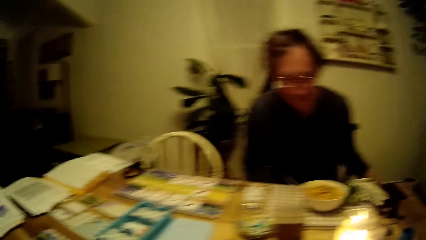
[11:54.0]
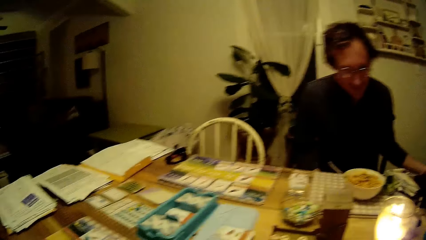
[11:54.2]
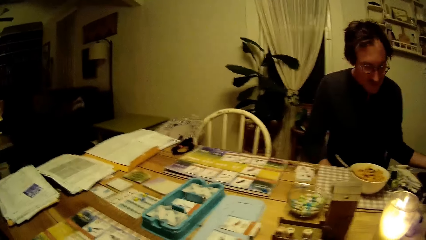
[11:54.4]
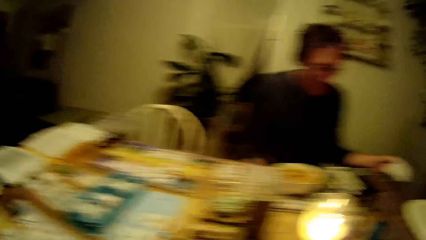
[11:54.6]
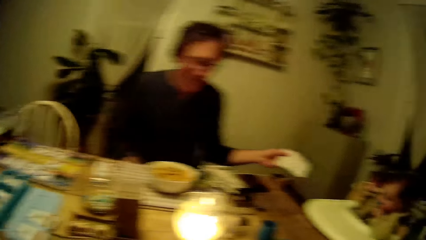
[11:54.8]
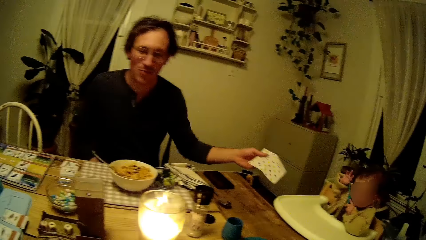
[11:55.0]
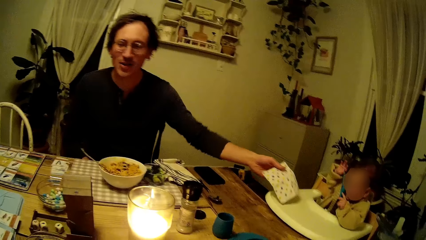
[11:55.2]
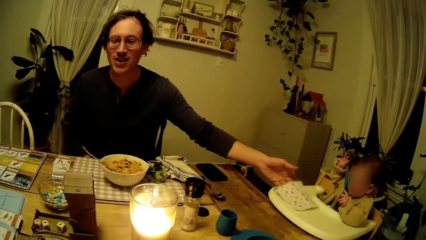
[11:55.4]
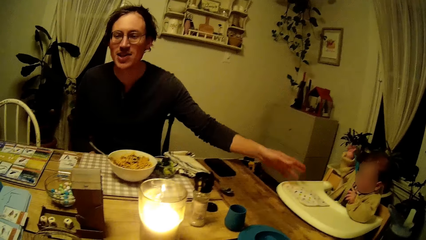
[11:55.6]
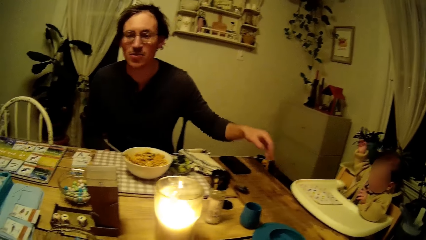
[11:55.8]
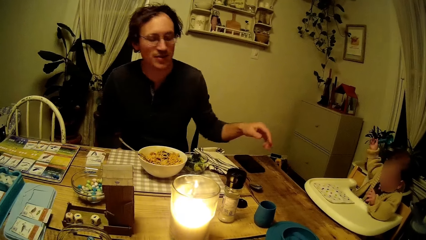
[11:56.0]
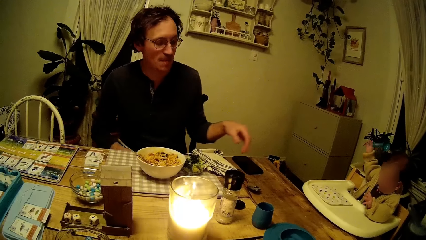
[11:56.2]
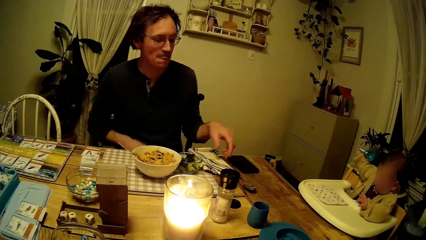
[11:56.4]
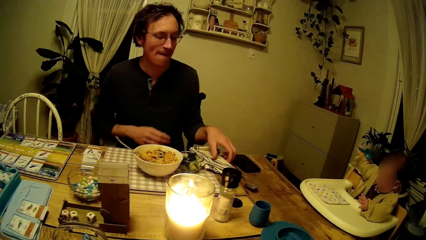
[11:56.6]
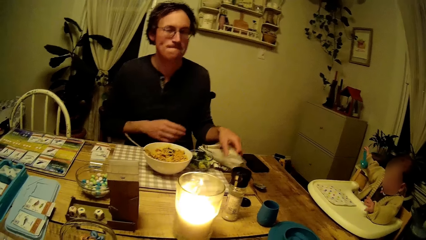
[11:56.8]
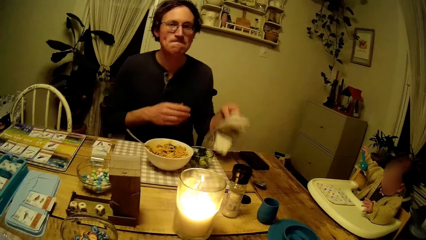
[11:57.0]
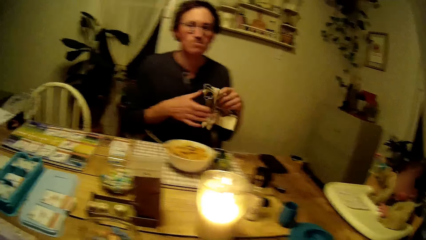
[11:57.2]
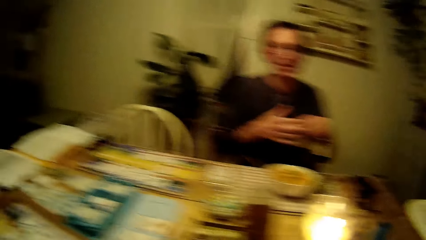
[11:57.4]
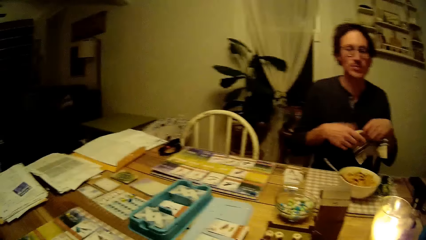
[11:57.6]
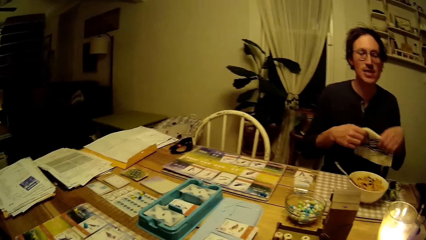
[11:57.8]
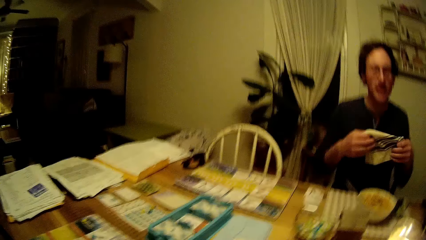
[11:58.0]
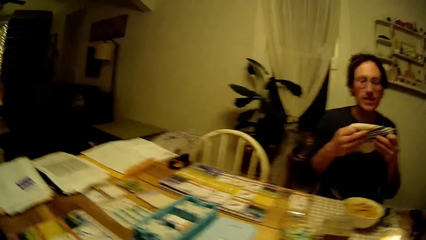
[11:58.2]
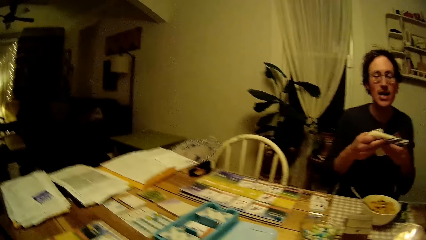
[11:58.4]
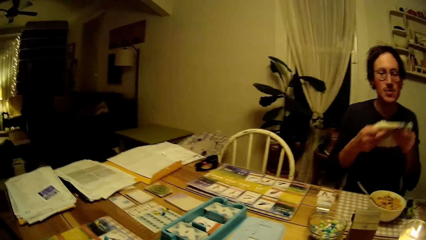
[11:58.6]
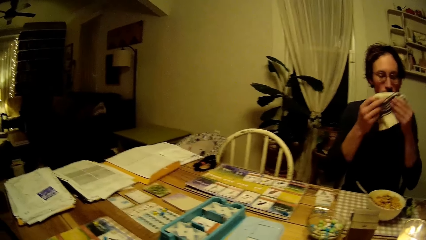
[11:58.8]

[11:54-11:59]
The man drops a handkerchief in his left hand on a baby play chair. The man picks up the handkerchief on the table with his right hand. He holds the handkerchief with both hands.
